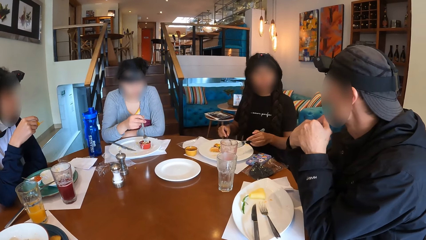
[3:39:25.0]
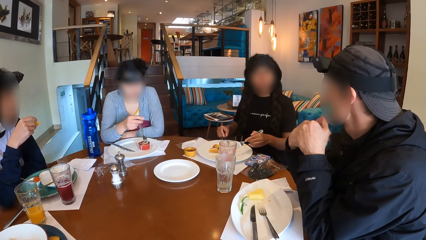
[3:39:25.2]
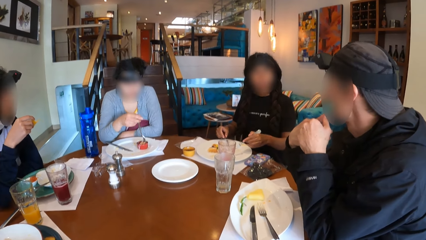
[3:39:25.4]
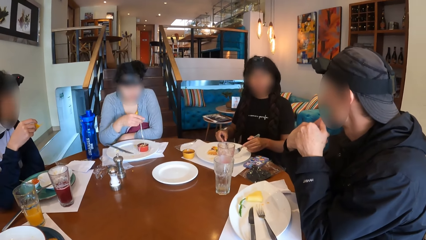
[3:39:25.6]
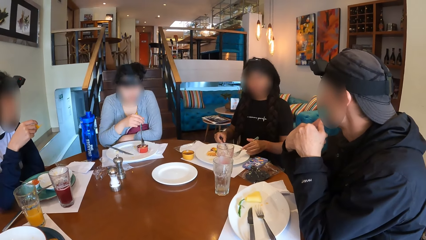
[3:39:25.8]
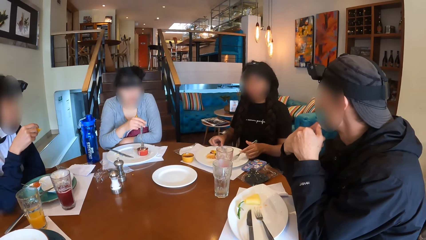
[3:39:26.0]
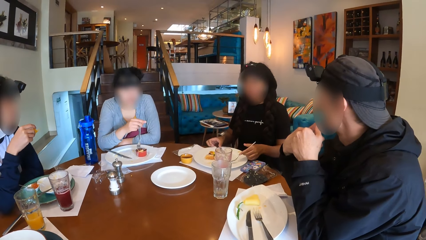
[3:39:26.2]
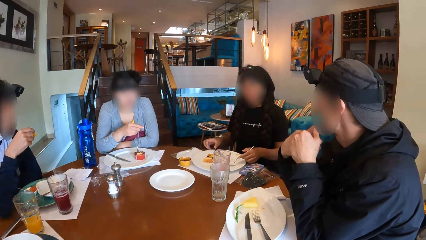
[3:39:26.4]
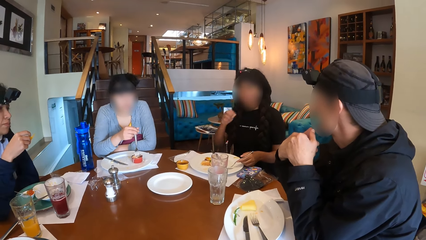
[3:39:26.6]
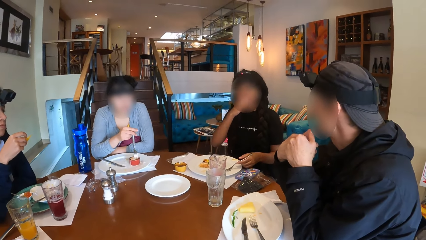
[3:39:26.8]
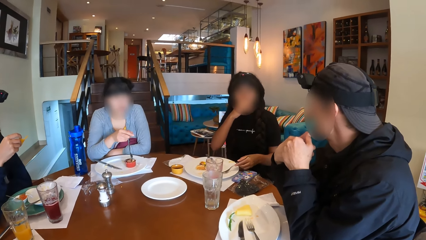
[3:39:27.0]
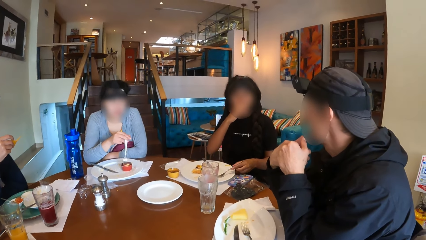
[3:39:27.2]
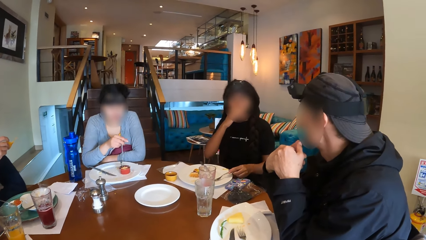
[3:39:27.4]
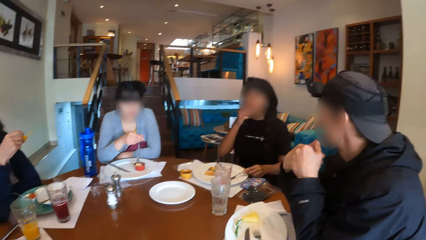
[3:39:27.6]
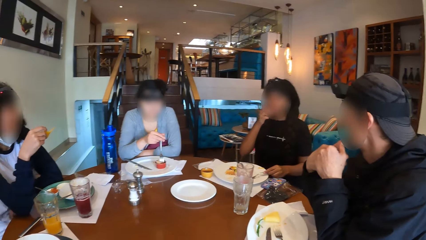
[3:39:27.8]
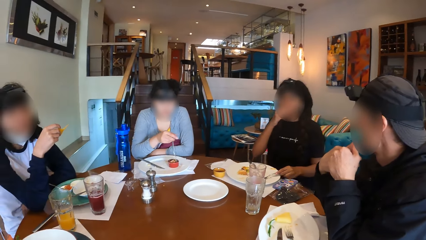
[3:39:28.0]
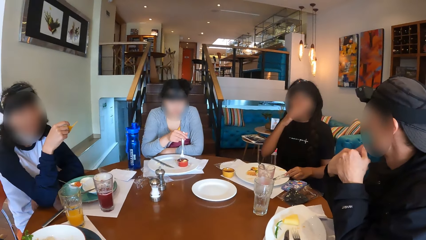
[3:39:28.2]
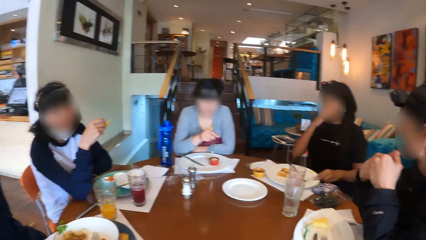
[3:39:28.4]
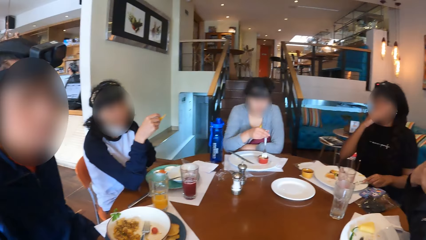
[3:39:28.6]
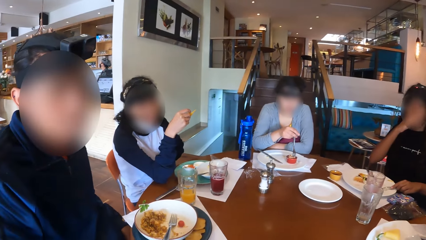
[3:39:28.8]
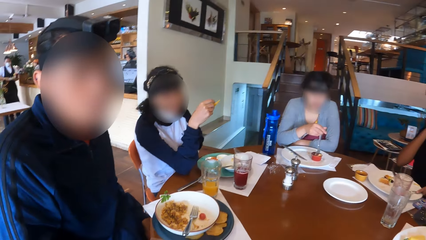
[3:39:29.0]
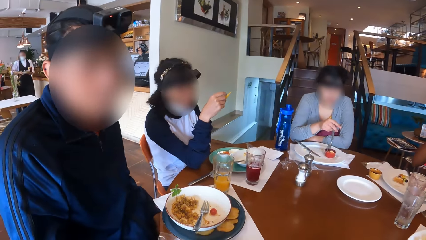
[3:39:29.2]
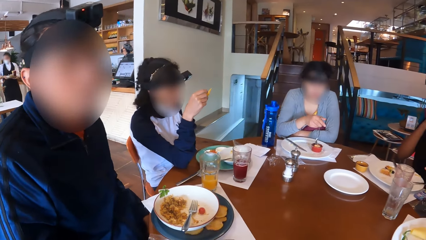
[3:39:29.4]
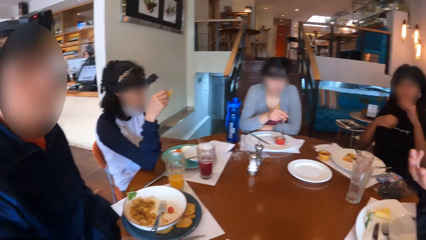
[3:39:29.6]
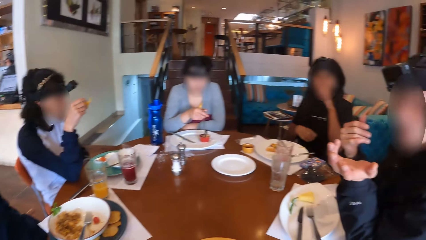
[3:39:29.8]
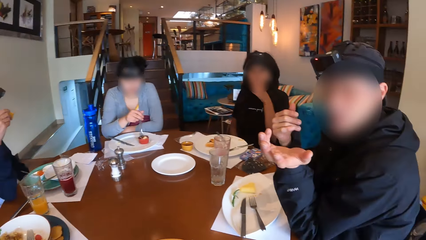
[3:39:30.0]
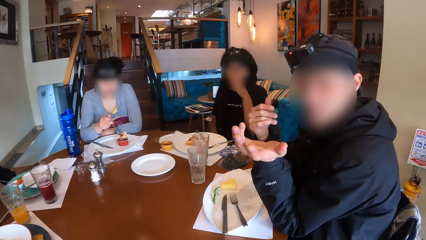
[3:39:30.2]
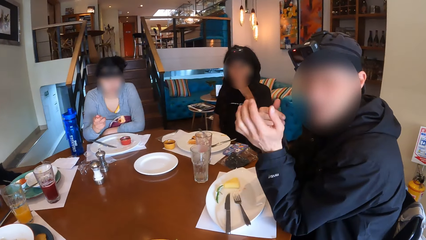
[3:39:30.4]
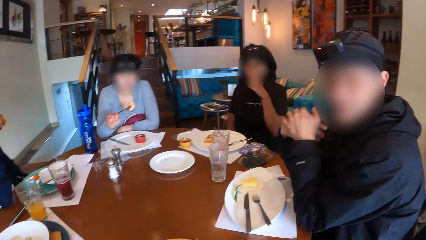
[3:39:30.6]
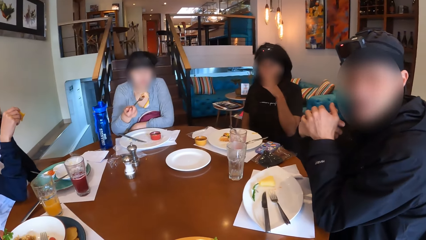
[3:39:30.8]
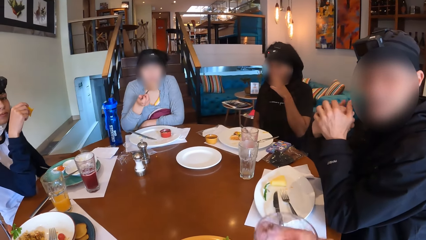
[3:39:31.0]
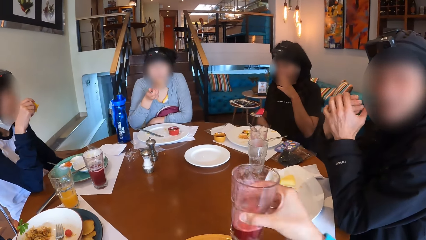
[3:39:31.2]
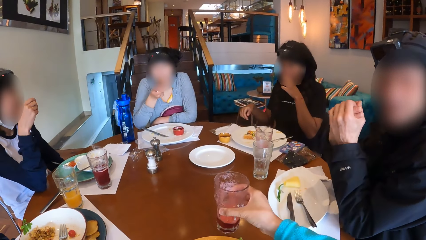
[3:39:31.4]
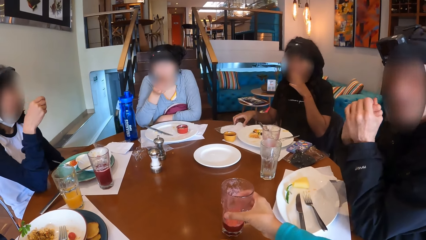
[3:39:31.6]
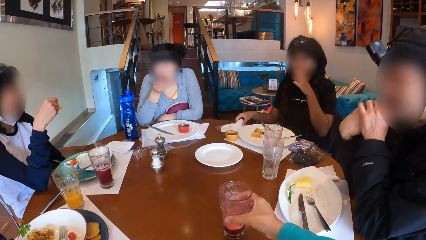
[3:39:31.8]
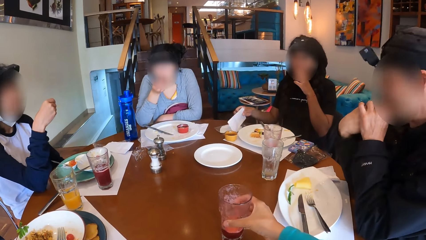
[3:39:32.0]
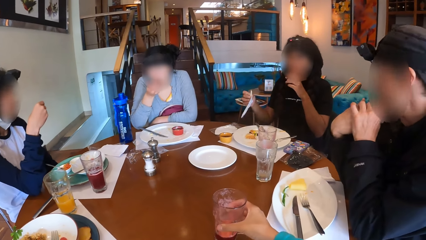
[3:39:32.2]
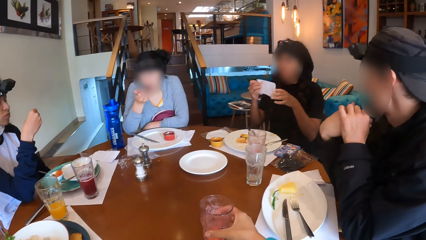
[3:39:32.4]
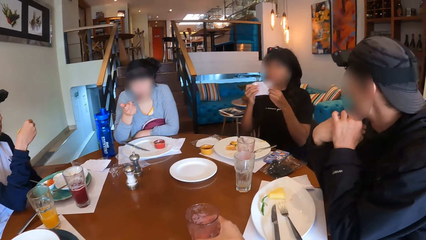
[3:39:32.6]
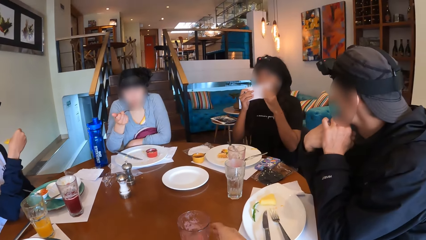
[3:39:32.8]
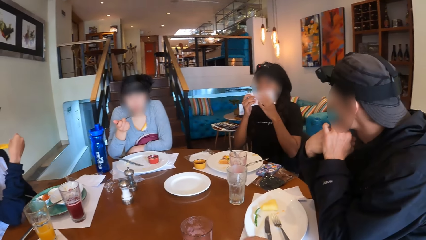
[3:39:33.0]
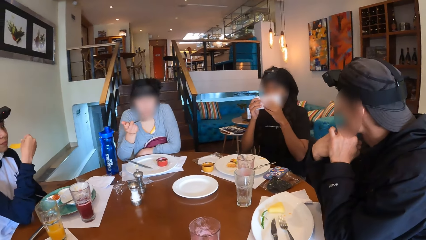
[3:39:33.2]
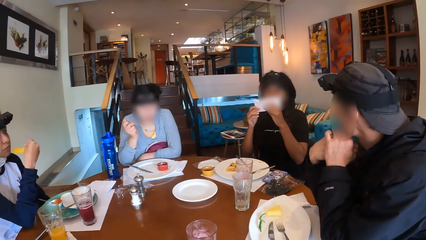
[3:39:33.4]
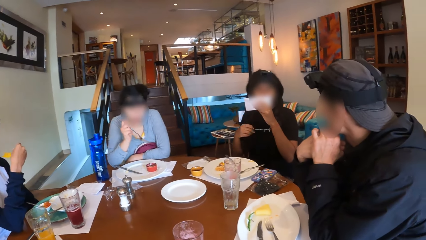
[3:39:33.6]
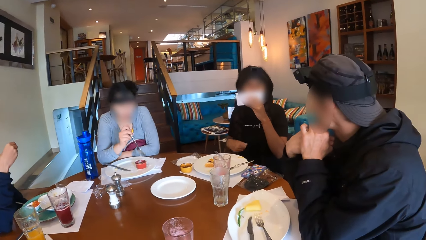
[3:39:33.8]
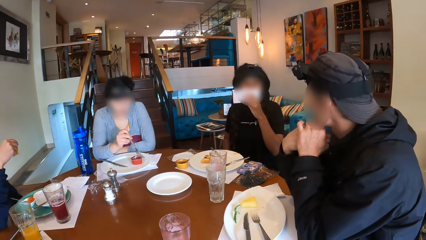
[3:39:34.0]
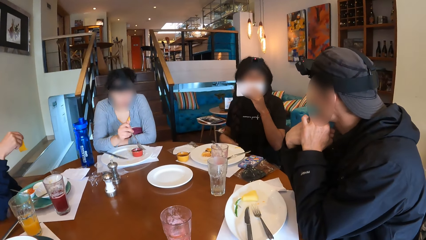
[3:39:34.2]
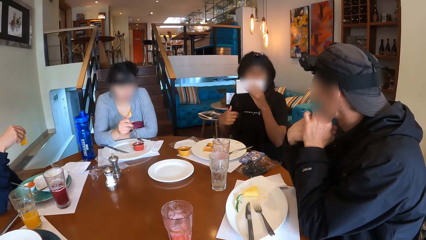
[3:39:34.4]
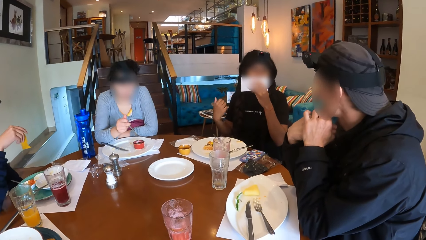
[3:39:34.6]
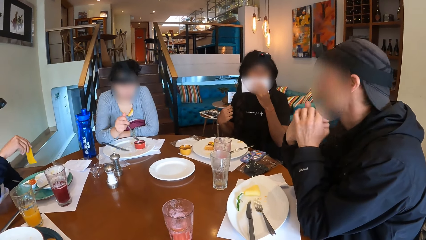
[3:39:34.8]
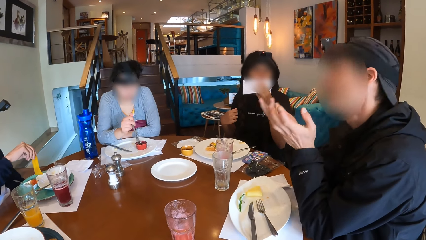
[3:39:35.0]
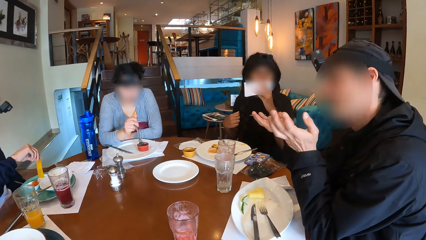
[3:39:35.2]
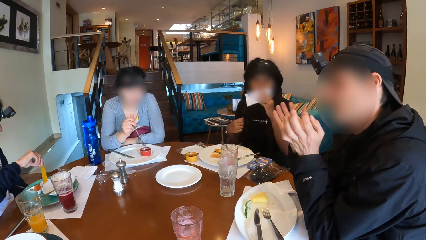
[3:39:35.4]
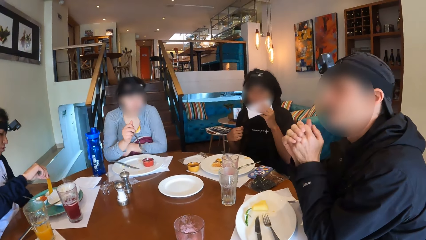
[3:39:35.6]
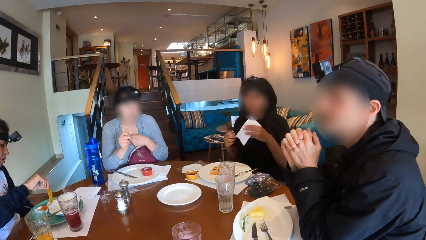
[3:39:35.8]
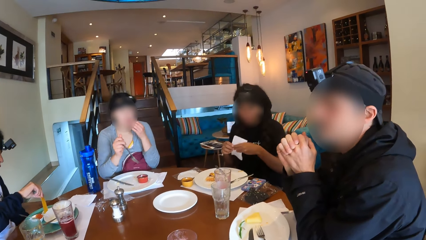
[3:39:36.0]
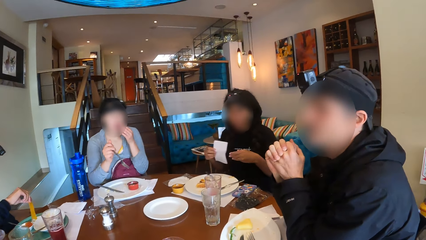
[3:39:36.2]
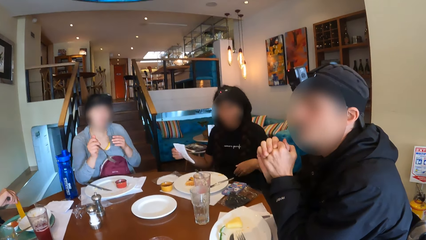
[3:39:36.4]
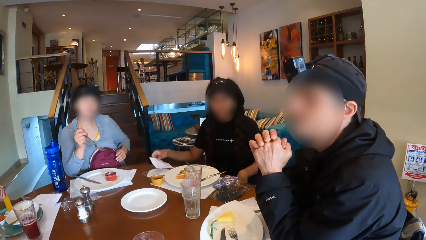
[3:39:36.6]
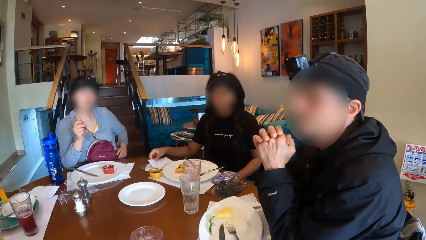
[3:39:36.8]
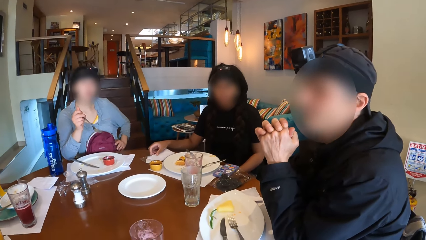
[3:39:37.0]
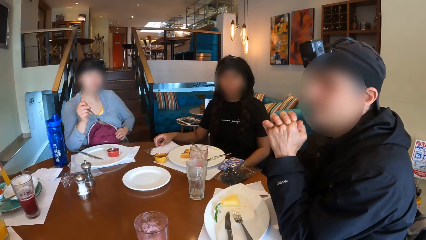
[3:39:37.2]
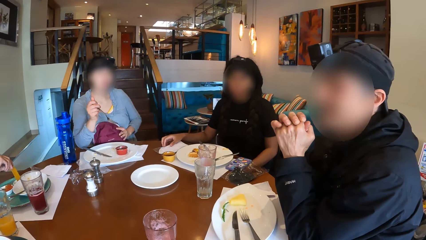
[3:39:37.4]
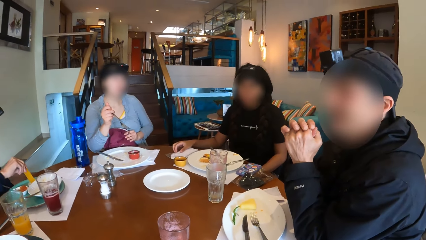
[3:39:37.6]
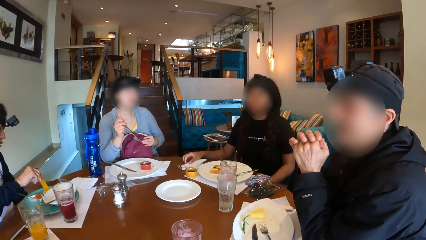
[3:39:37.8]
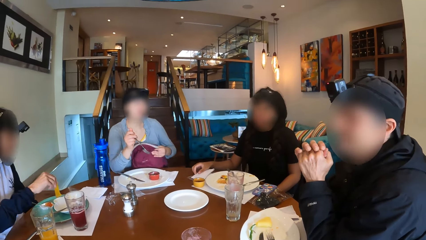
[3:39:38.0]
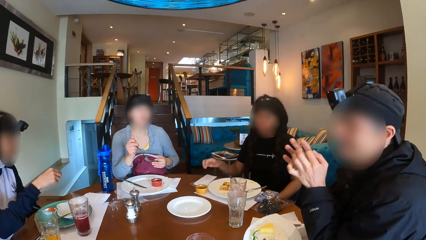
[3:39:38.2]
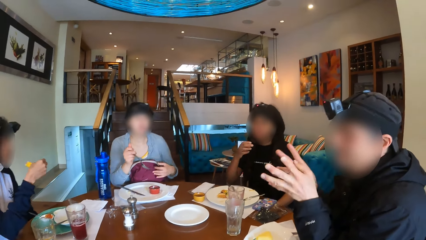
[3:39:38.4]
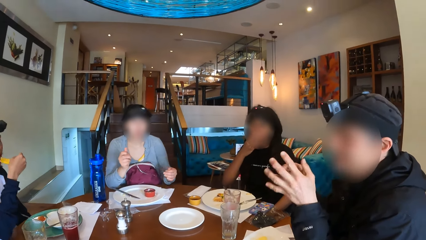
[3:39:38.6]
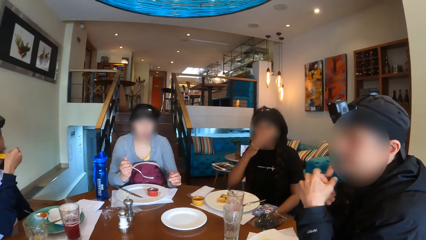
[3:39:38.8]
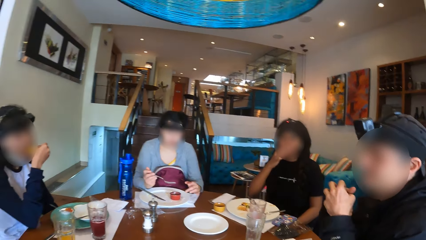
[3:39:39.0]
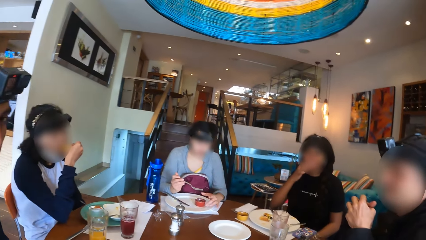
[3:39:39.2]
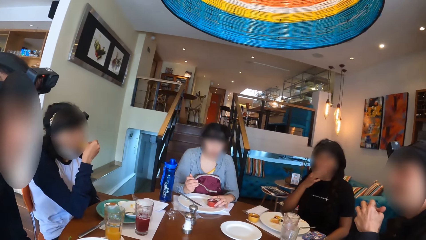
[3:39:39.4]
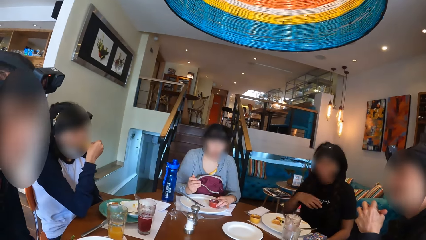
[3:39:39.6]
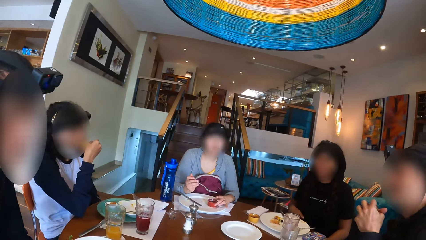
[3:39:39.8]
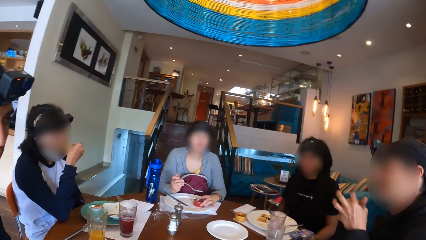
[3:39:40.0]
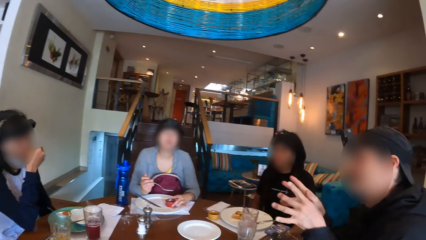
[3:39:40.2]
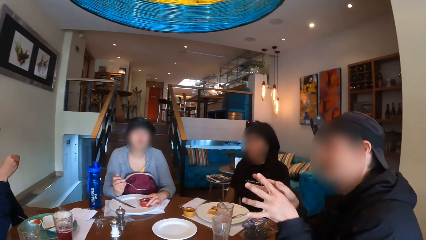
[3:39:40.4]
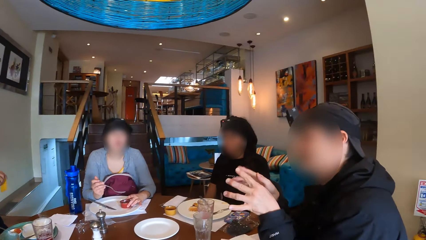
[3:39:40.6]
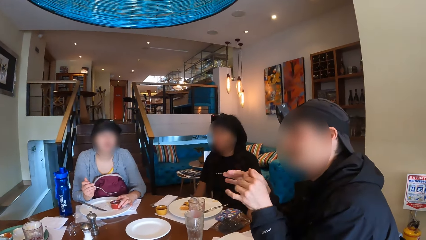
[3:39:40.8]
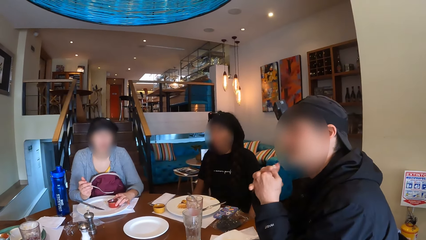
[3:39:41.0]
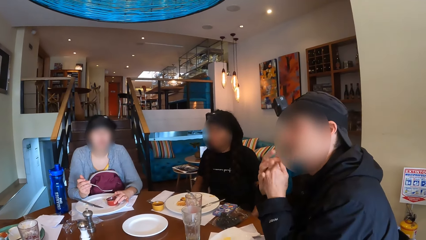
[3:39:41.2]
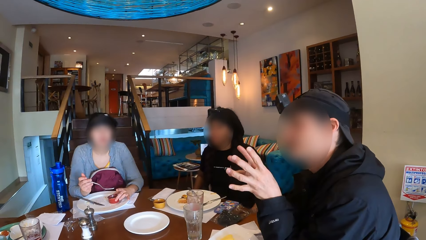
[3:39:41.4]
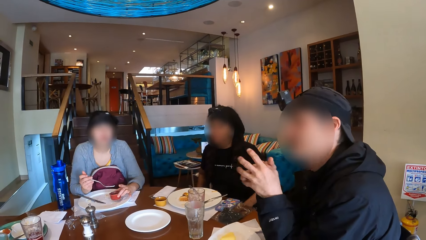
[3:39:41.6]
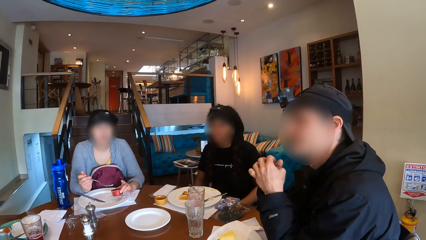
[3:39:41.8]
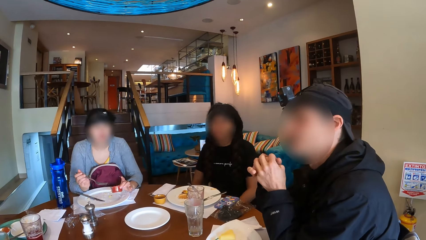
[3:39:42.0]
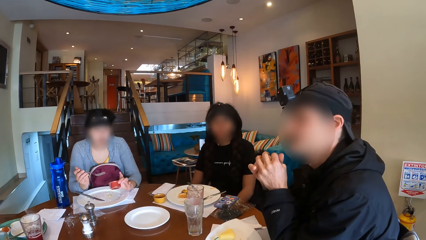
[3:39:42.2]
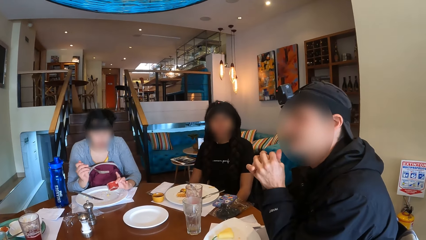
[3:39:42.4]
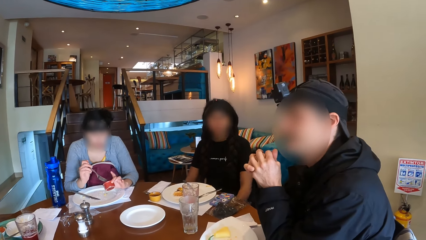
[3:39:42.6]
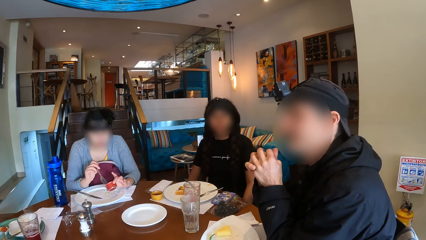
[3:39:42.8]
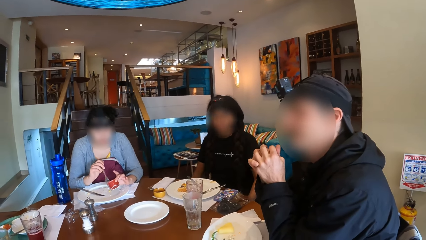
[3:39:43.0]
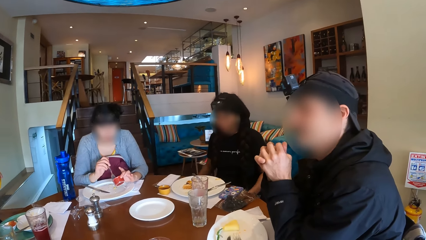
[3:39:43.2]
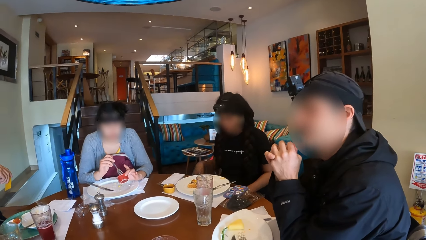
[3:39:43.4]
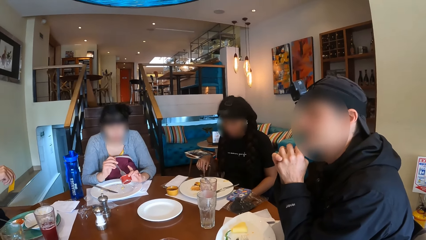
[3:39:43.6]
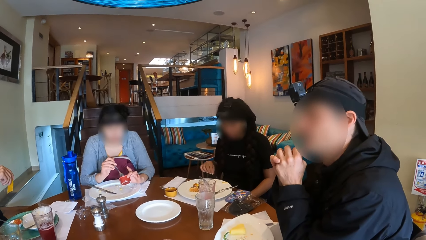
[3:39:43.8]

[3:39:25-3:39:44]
A woman drops the knife on the plate on the table with her right hand and drops the fork on the plate with her left hand. The camera wearer looks around. She drops the glass of lemonade on the table with her right hand. The woman picks up the serviette on the table with her right hand, wipes her mouth with the serviette in both hands, and holds the serviette to her mouth with her left hand. A man interacts with the woman. The woman passes the serviette to her right hand and drops the serviette on the table with her right hand. Another woman adjusts a bag on her legs with her left hand. A third woman eats the chip with her right hand. The second woman holds the sauce bowl on the plate with her left hand and picks up the sauce bowl on the plate on the table with her left hand.
